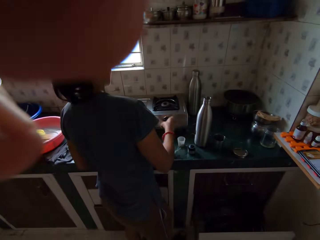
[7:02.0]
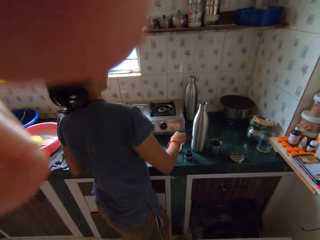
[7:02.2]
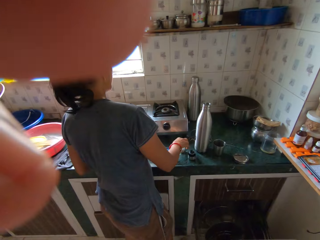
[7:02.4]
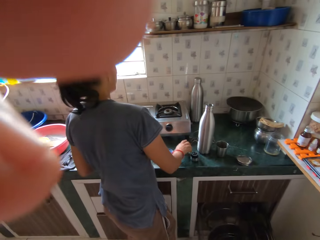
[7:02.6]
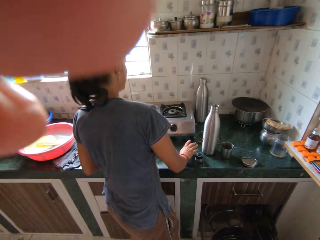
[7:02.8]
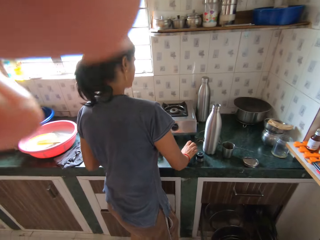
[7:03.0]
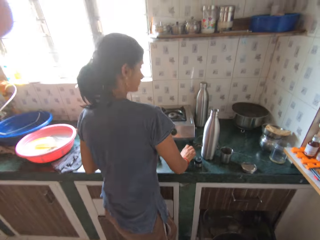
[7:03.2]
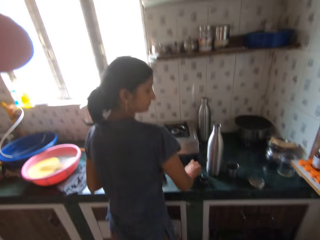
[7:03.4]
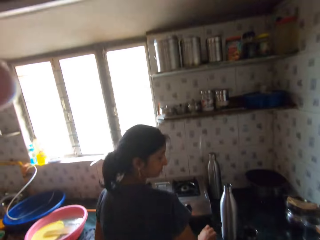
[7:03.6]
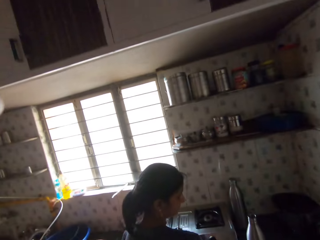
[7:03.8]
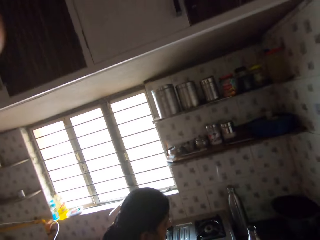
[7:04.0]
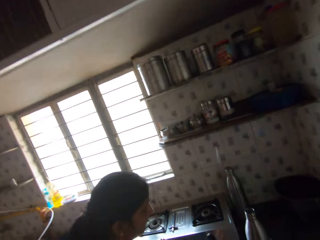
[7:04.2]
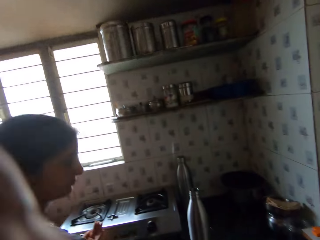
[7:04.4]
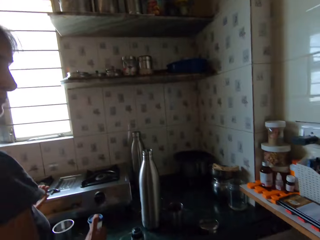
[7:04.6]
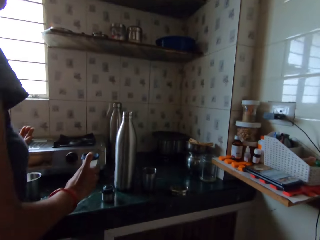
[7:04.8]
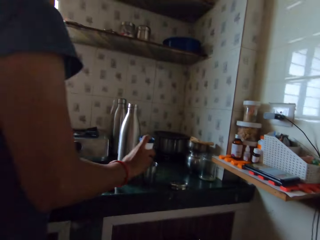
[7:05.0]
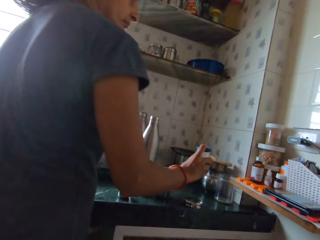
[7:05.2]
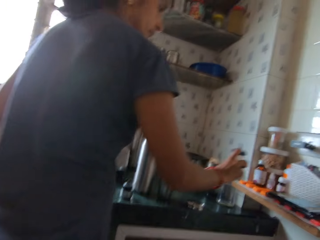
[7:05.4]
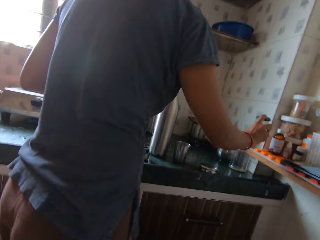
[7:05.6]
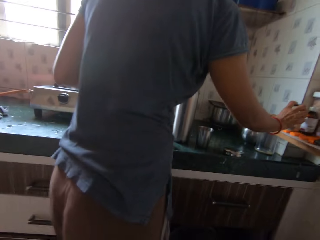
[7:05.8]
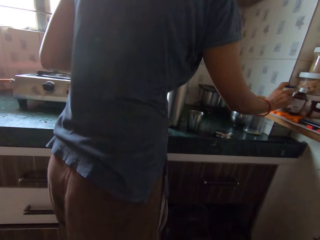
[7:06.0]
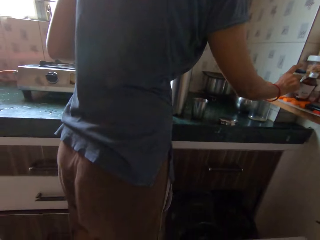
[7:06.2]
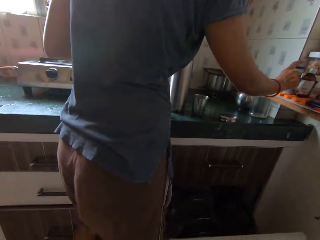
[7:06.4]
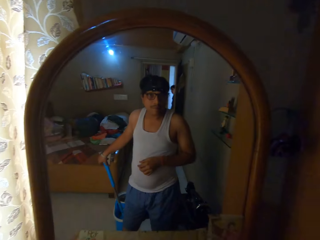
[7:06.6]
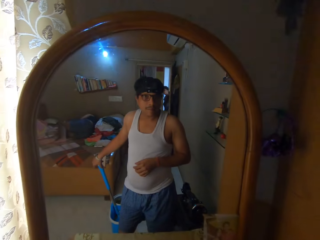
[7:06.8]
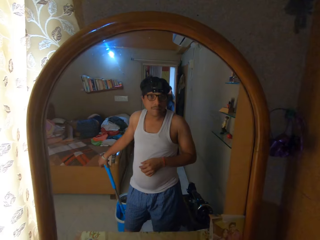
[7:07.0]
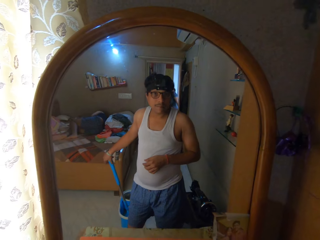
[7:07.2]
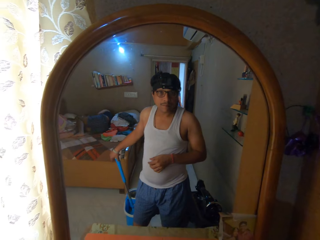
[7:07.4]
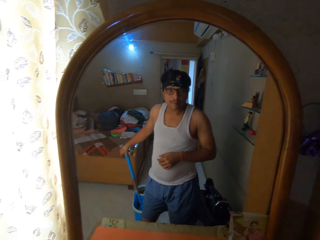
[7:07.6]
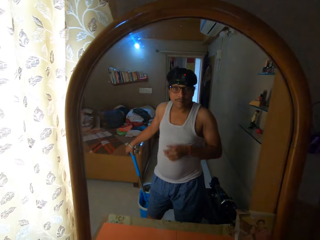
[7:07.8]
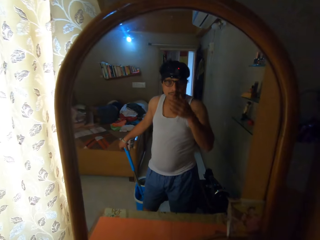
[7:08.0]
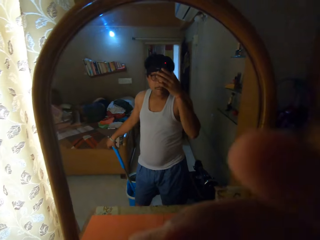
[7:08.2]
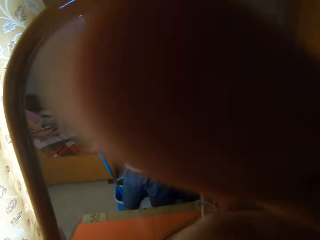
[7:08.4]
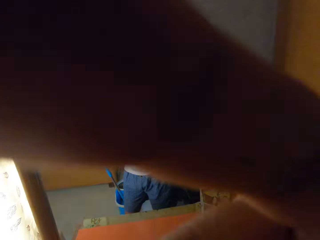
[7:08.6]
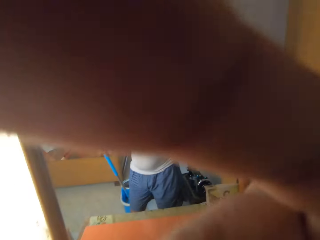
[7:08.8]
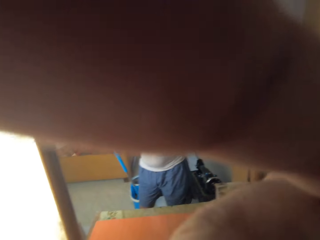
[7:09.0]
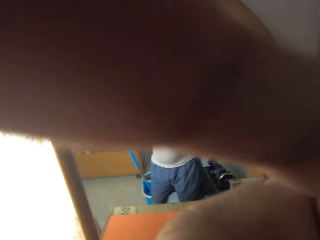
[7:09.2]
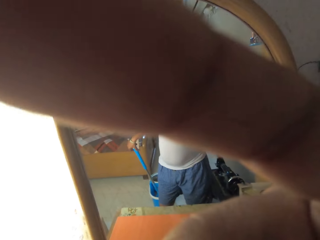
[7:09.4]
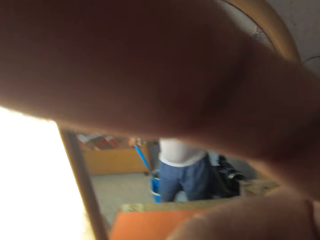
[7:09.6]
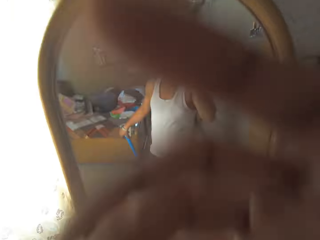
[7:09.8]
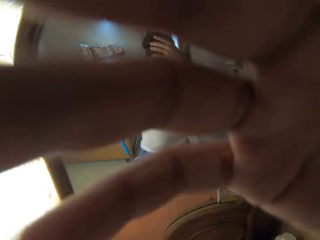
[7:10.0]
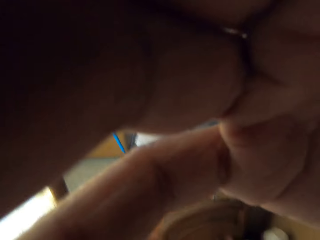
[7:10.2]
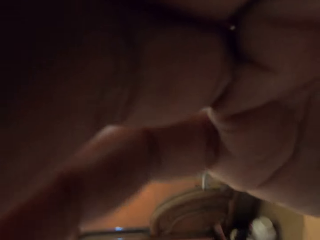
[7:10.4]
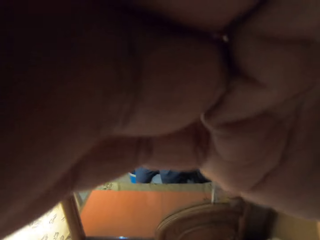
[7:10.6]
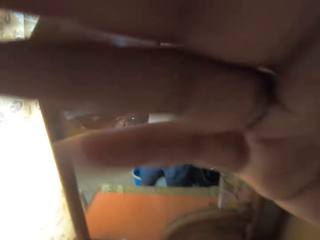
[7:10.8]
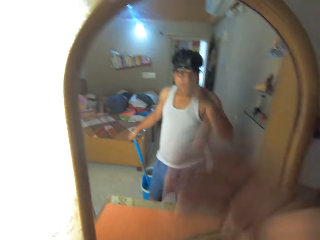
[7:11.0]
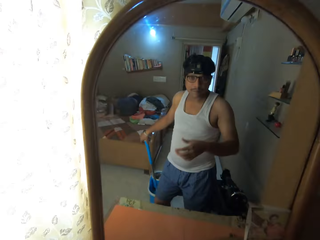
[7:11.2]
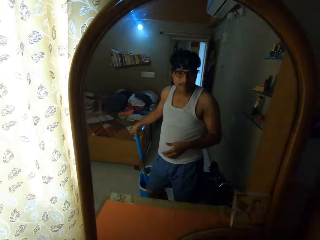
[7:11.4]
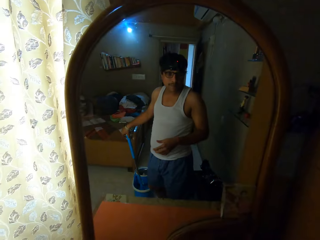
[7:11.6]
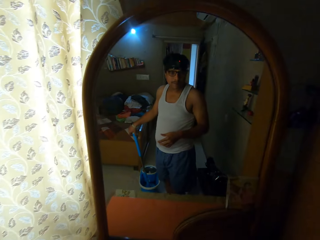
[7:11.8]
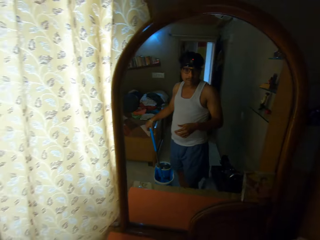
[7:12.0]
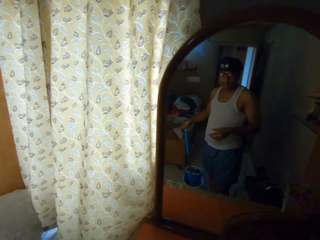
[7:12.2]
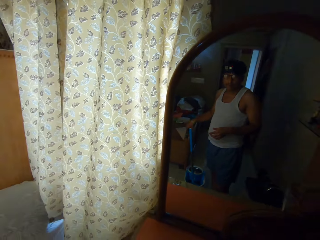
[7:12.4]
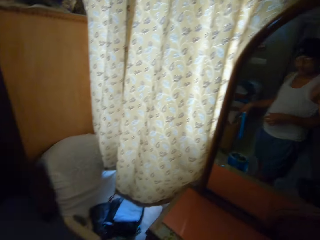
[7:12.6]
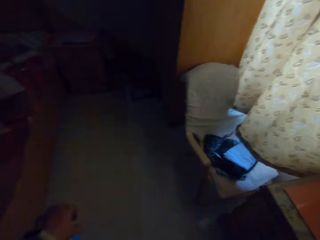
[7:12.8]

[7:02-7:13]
The camera wearer touches his face with his left hand. A woman picks up a plastic container from the kitchen countertop with her right hand. She places the plastic container on a shelf with her right hand. The camera wearer touches his face with his right hand. He holds a mop stick in a mop bucket on a floor with his left hand. He looks at himself in the mirror. He handles a camera.

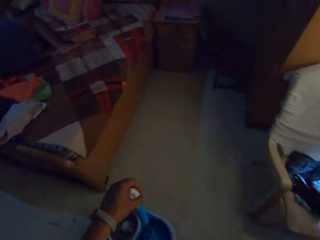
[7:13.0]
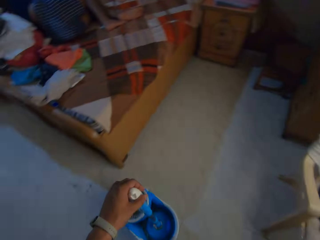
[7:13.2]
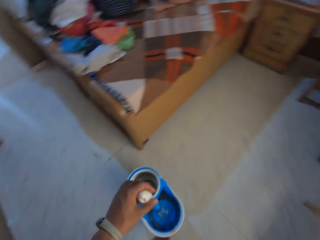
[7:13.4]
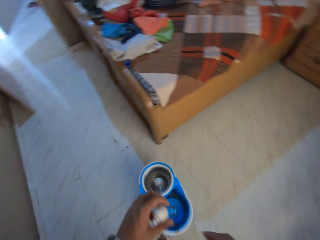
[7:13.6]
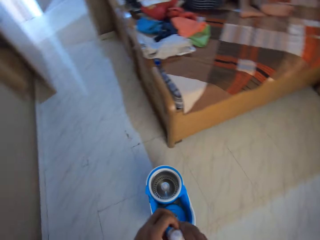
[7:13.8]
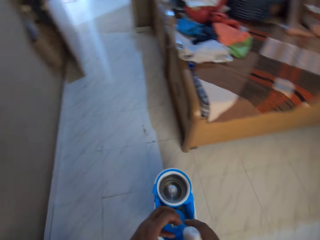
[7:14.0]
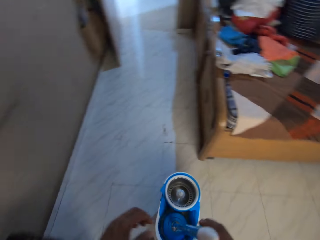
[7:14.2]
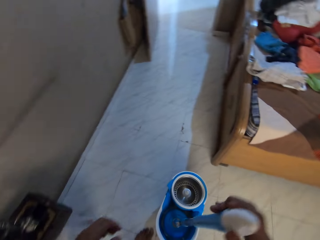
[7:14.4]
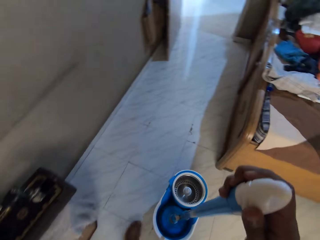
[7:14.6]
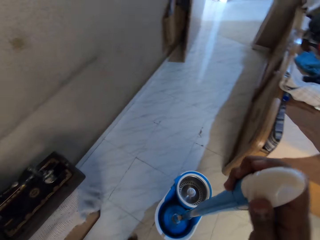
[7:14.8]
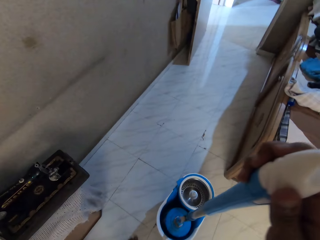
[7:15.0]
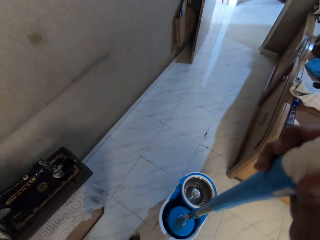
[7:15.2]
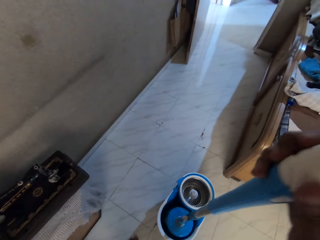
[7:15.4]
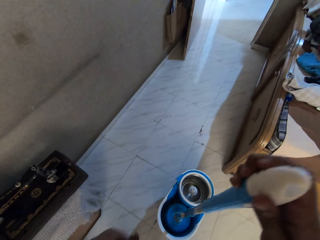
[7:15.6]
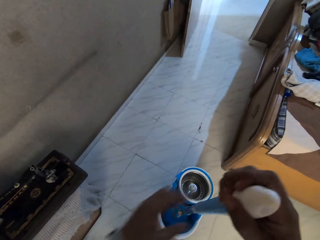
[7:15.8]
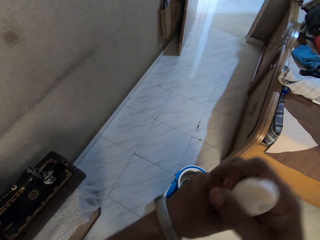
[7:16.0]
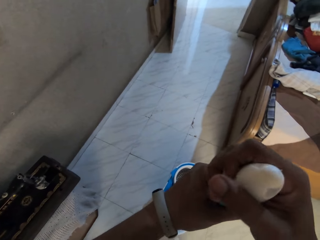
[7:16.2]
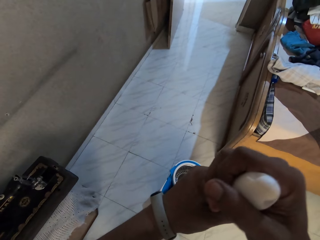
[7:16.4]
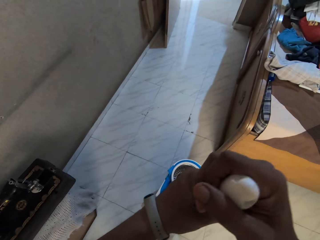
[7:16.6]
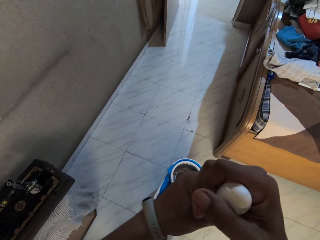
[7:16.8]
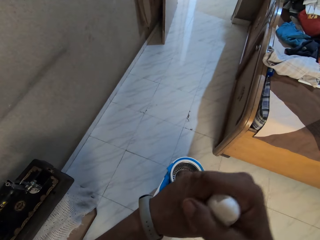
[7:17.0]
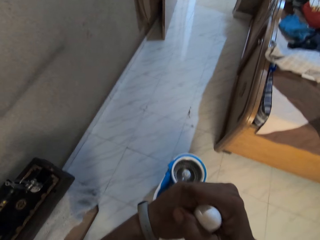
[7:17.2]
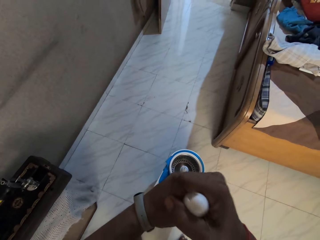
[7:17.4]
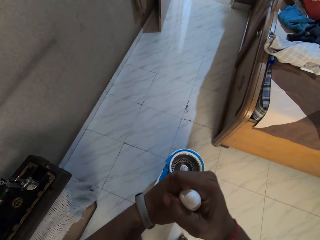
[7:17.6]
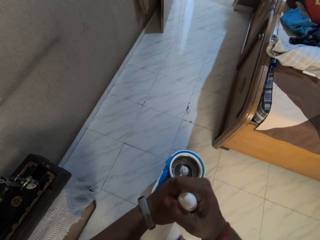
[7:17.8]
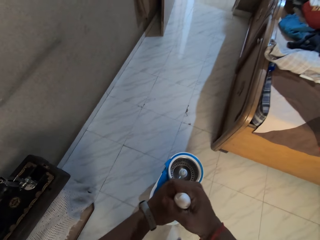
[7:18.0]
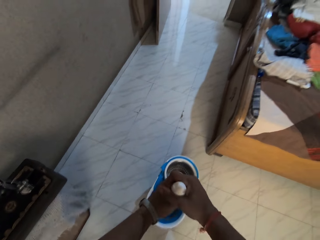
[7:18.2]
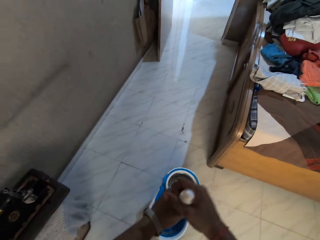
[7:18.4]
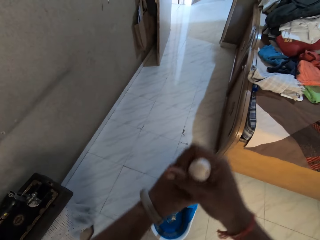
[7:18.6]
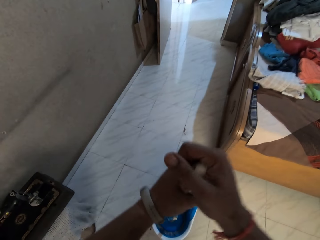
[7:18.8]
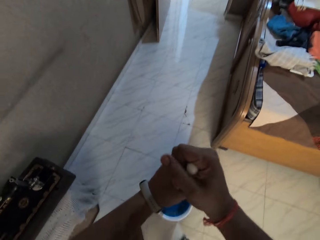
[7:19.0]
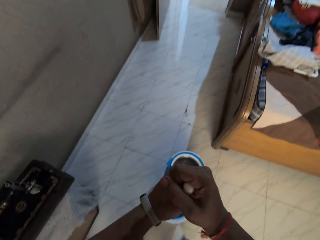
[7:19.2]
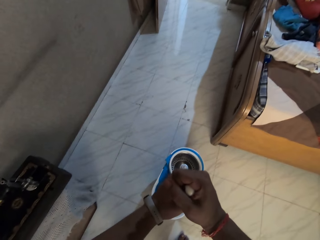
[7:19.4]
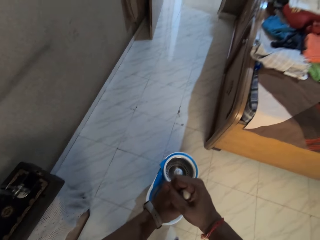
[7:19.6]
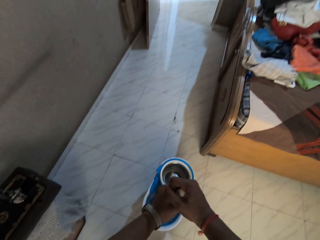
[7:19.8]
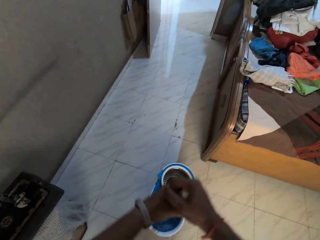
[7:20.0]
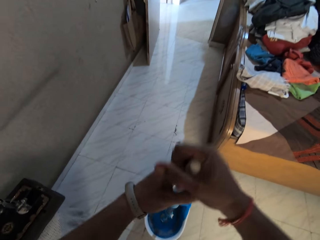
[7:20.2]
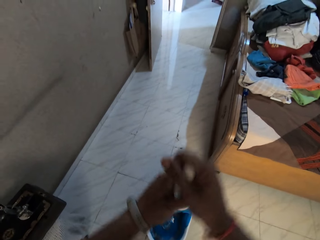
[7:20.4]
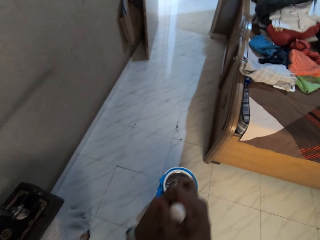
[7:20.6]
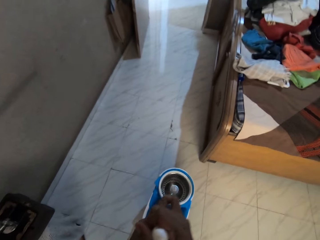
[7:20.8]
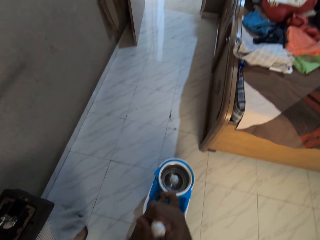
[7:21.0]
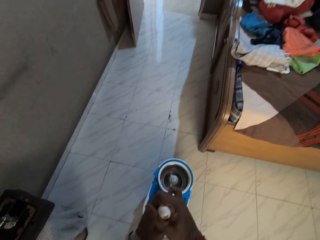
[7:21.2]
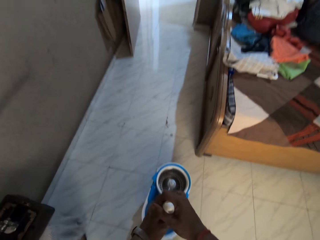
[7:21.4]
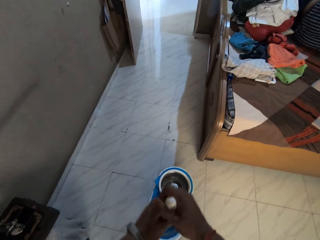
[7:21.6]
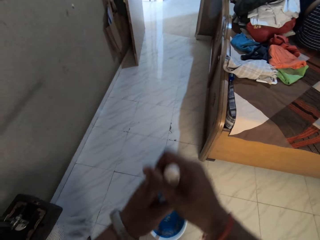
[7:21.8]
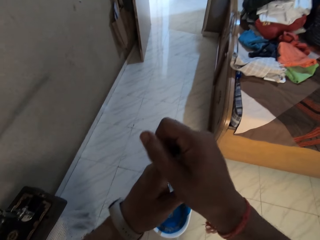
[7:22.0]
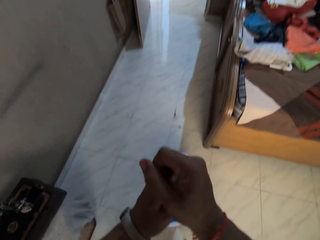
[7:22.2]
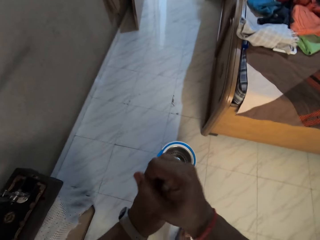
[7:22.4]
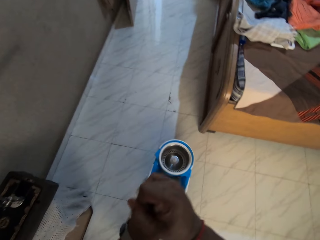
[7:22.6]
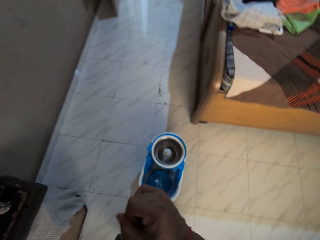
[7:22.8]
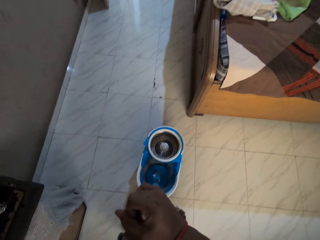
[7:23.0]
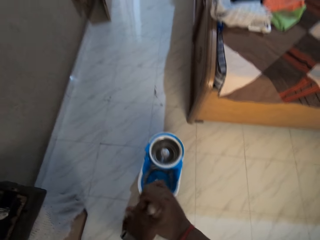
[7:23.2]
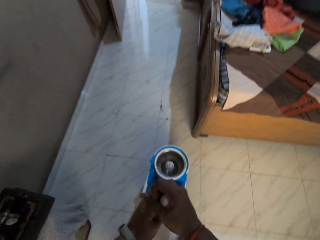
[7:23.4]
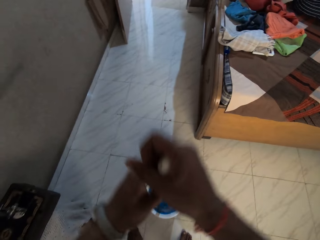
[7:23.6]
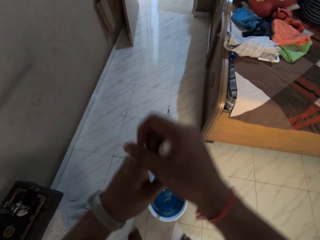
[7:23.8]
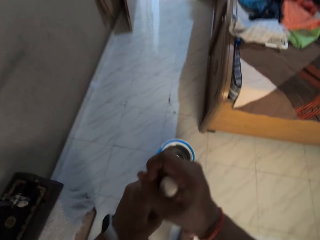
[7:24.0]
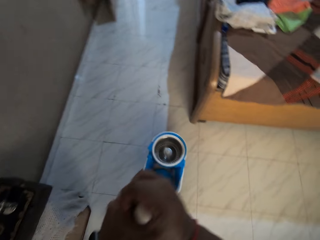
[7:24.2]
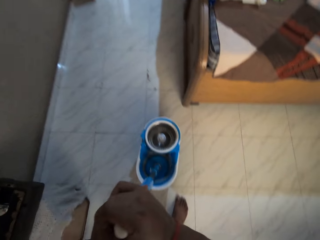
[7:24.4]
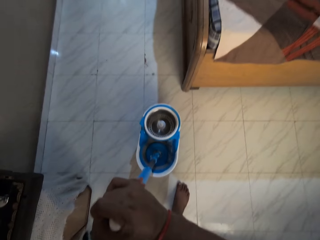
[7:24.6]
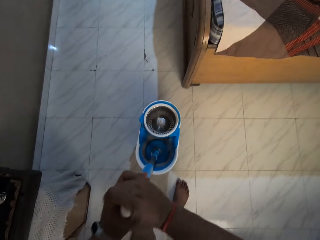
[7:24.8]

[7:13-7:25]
The camera wearer passes the mop stick in the mop bucket on the floor from his right hand to his left hand. He removes the mop stick from the mop bucket with his right hand. He places his left hand on the mop stick in his right hand. He dips the mop in water. He adjusts the mop stick in the mop bucket on the floor with his hands.
